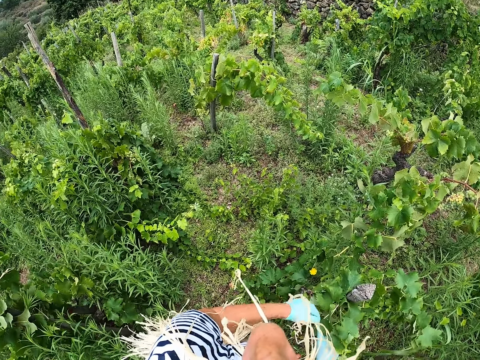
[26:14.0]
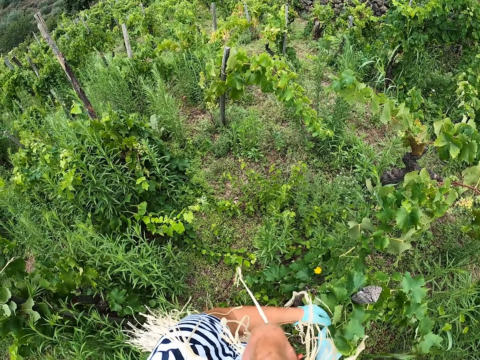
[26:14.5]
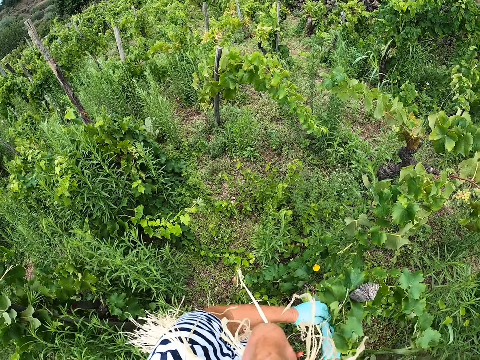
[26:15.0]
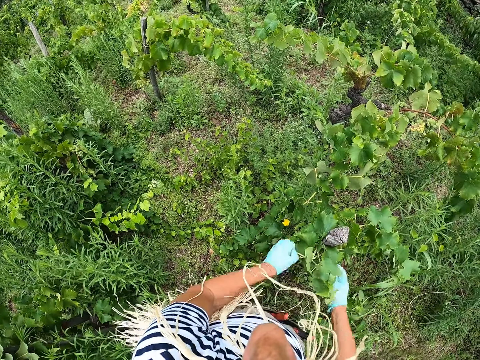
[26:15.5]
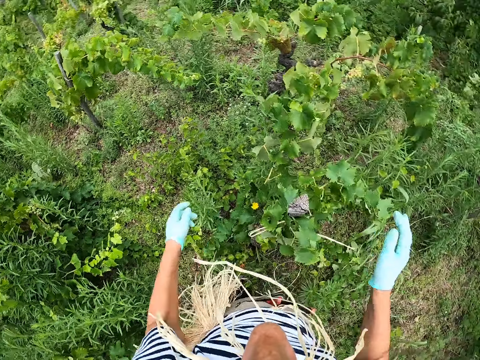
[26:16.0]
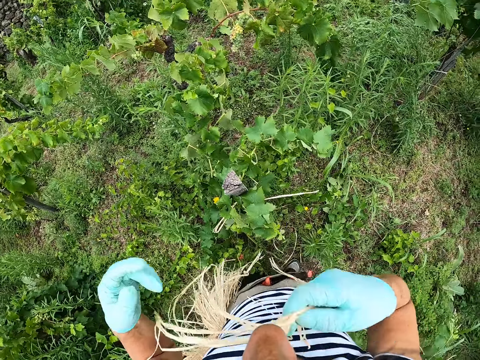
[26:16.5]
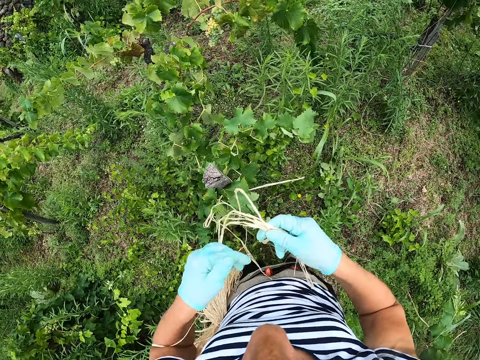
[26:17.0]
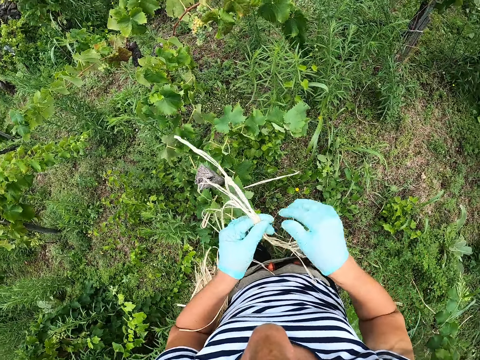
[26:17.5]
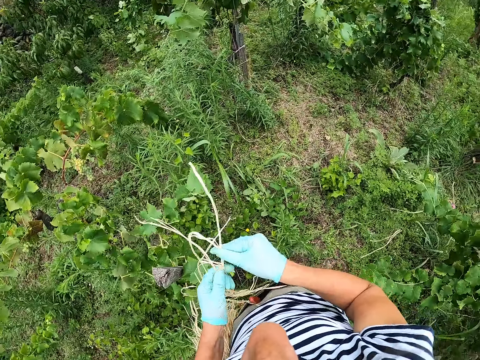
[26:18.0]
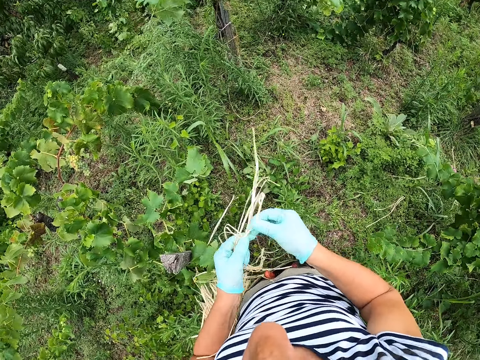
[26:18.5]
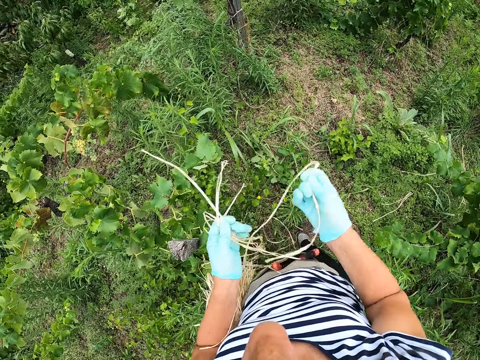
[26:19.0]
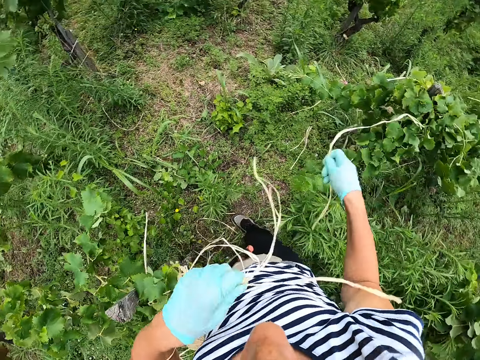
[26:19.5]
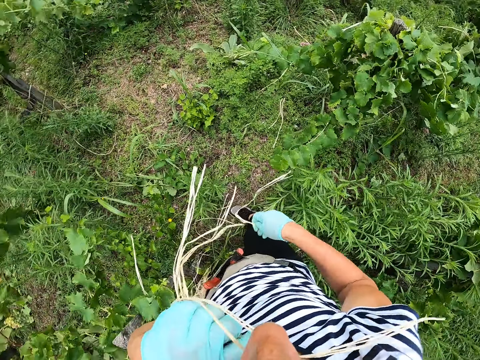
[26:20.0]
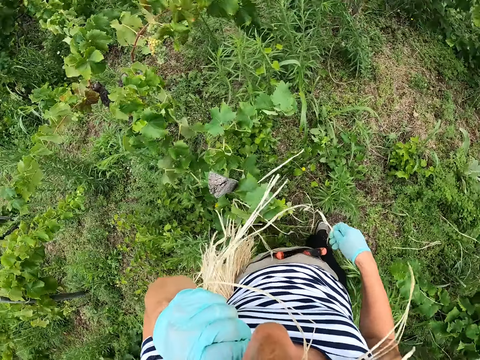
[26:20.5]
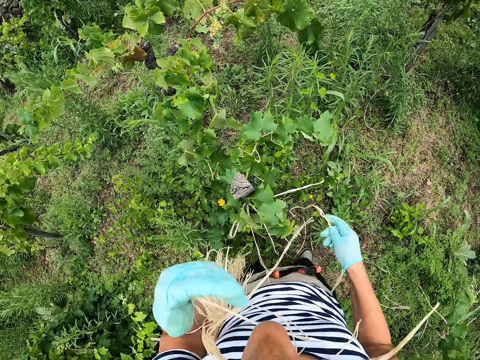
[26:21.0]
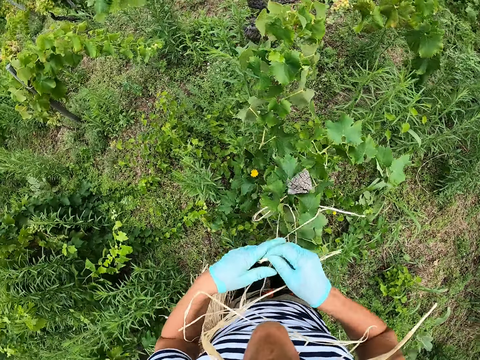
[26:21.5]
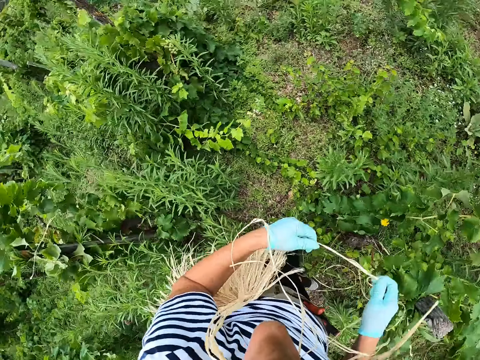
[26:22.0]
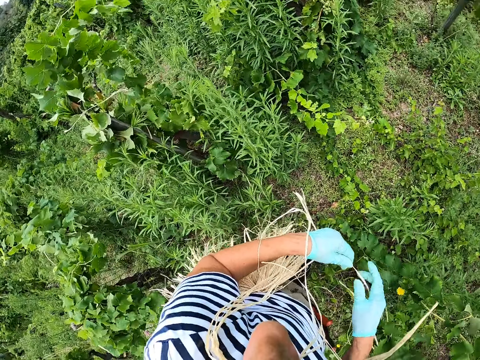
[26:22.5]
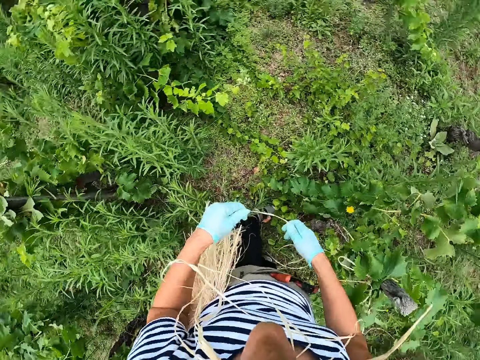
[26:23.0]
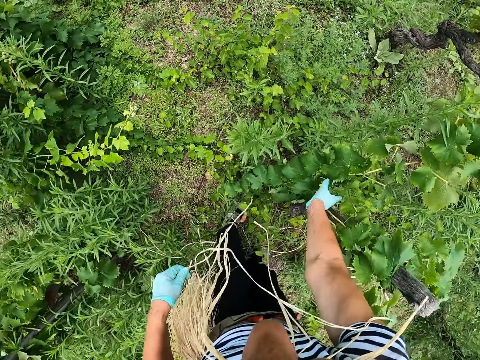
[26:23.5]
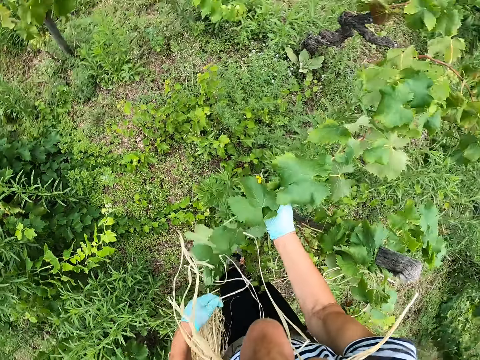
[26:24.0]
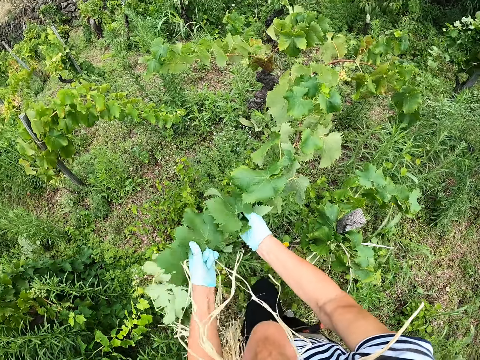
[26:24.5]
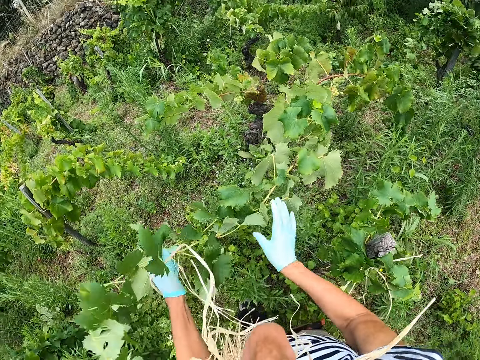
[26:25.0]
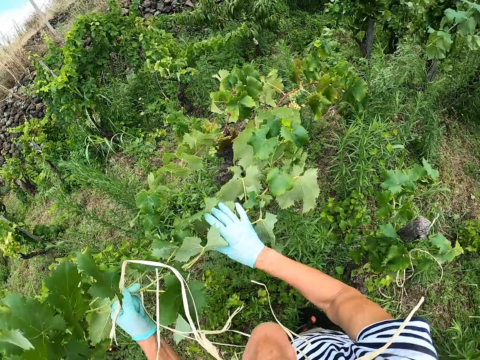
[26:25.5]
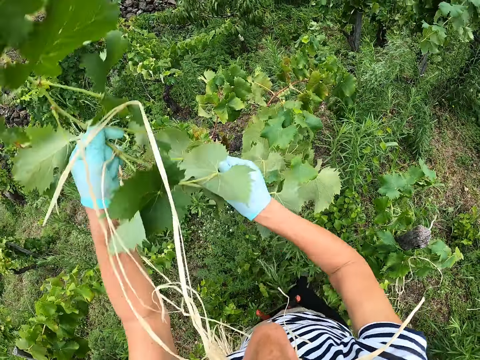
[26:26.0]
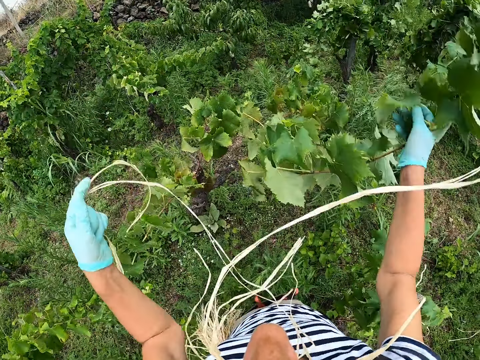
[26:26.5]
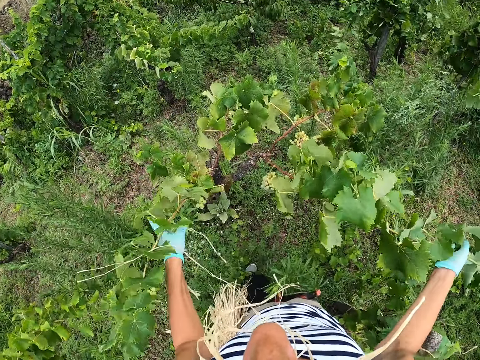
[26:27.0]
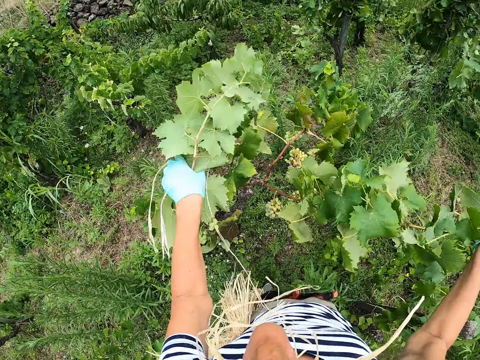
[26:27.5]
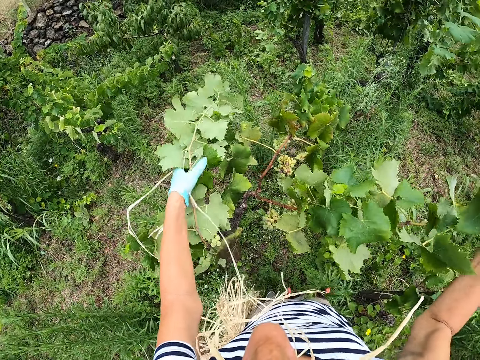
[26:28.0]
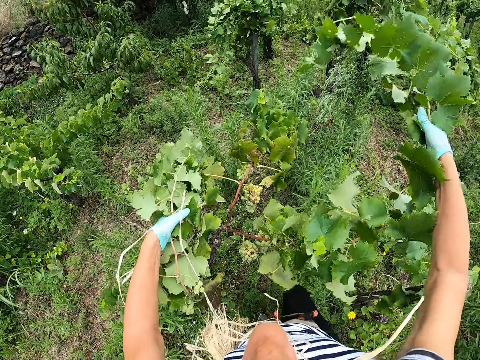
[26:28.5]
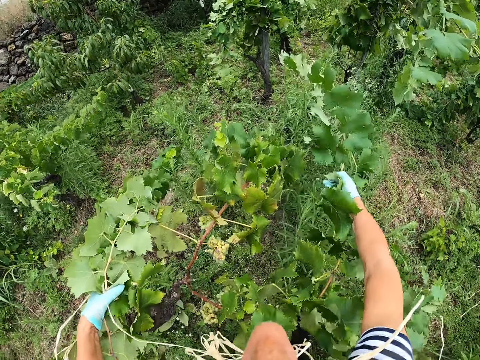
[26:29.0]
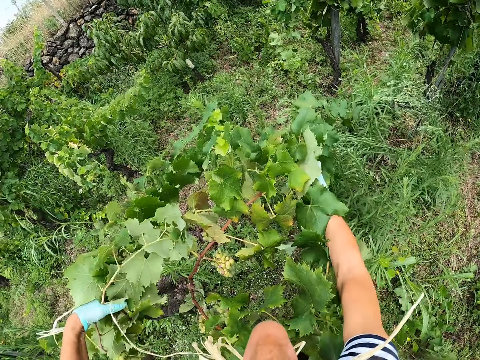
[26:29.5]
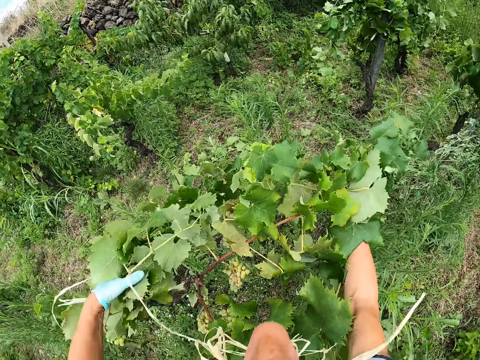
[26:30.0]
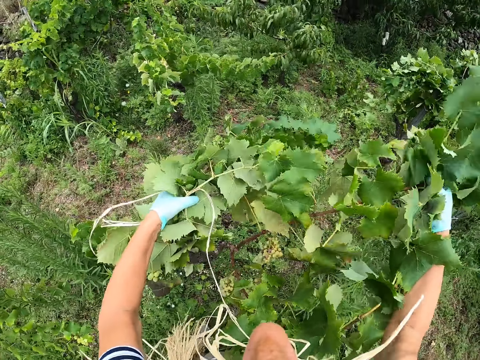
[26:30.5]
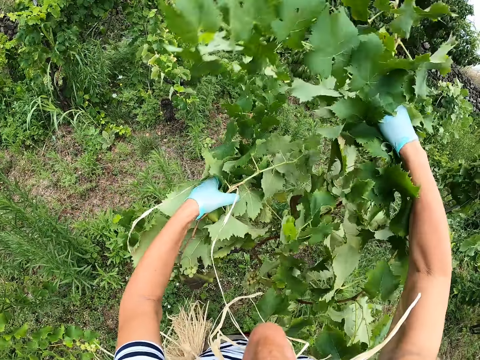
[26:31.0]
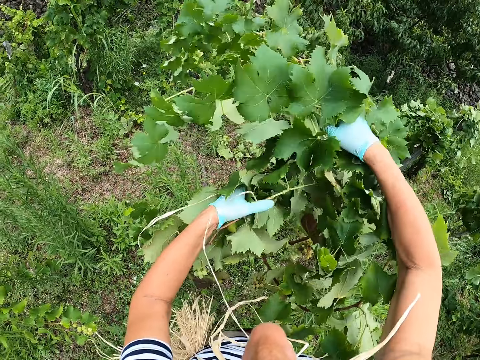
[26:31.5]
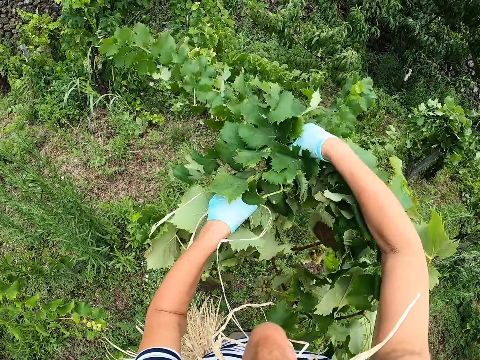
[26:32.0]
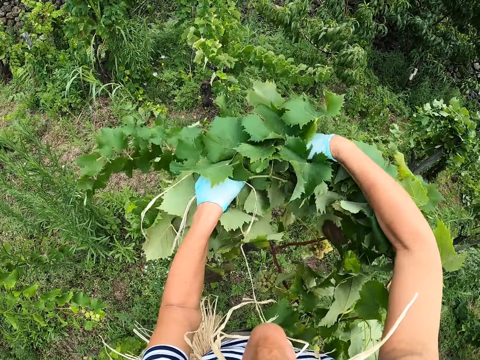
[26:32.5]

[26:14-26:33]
The camera wearer picks the sisal fiber from the mouth. They divide the sisal fiber. They pick up a rope. They put the sisal fiber in the mouth. They hold the sisal fiber with both hands. They look around. They attach the plant to the stake. They fold the grape leaves.

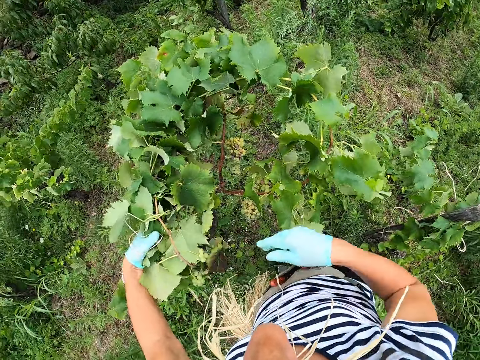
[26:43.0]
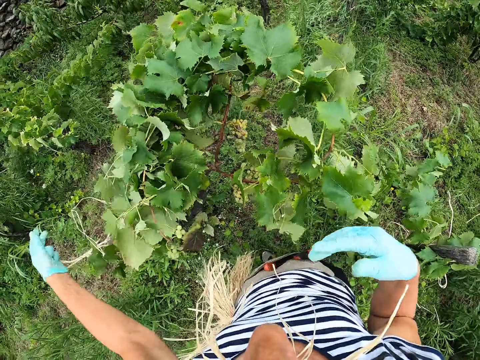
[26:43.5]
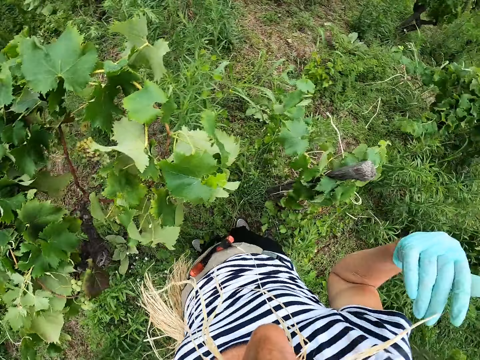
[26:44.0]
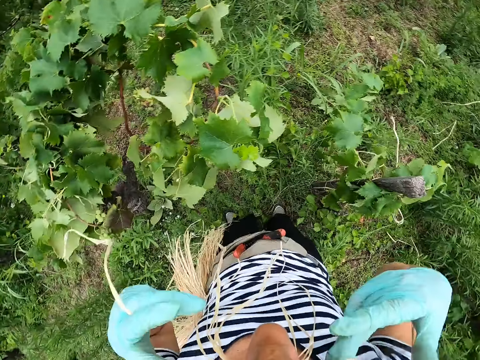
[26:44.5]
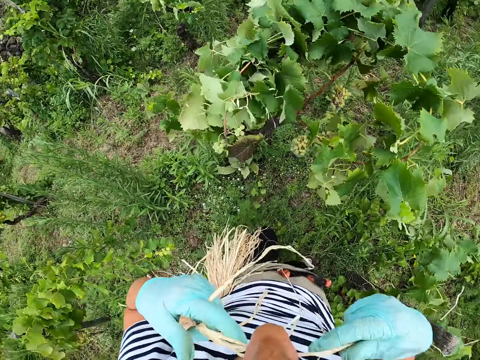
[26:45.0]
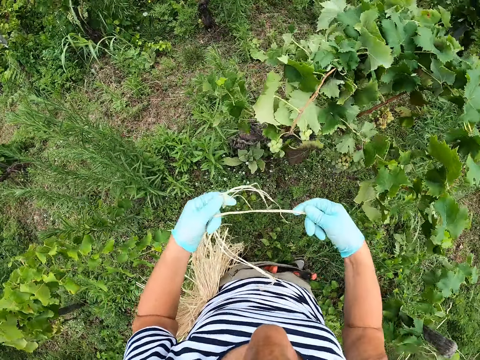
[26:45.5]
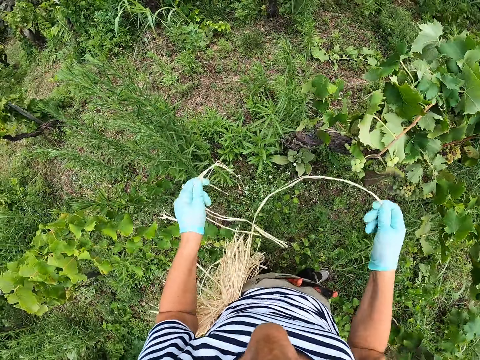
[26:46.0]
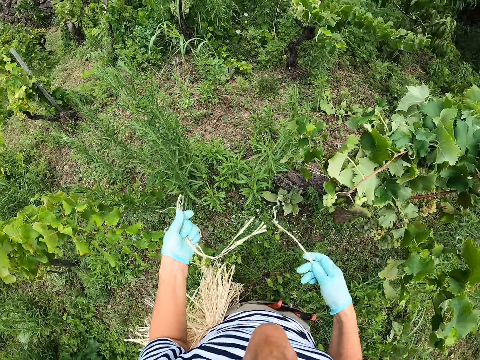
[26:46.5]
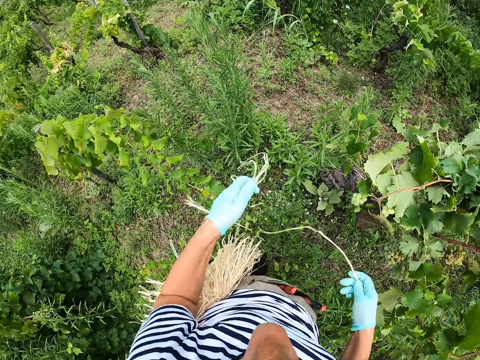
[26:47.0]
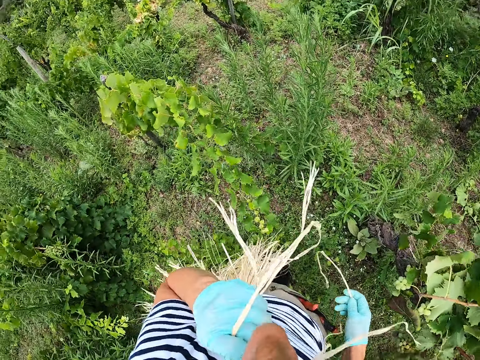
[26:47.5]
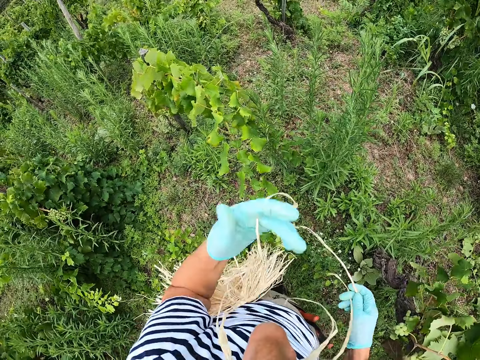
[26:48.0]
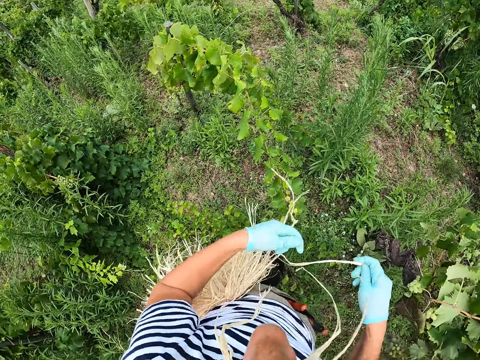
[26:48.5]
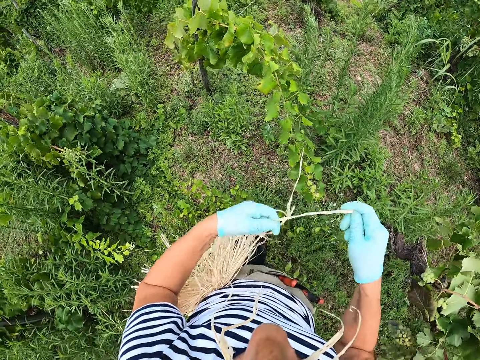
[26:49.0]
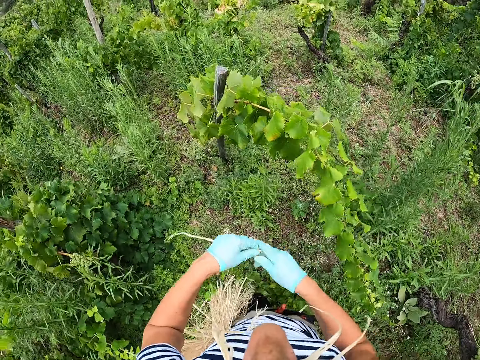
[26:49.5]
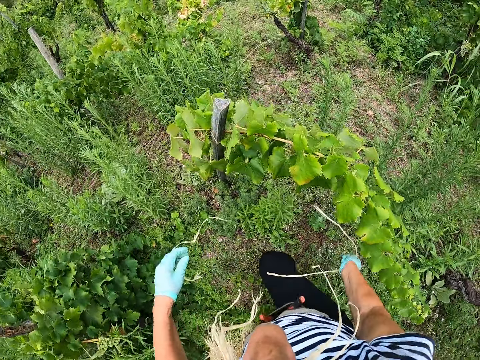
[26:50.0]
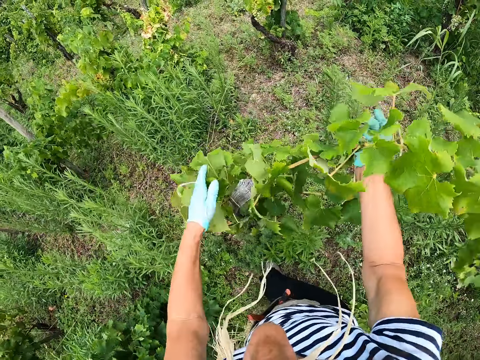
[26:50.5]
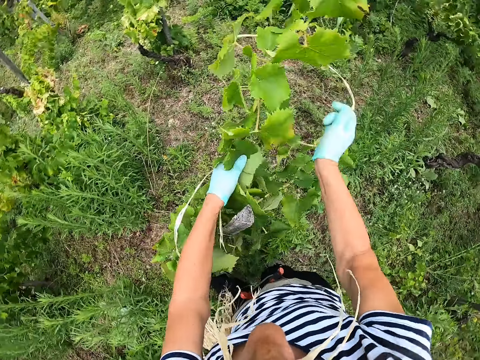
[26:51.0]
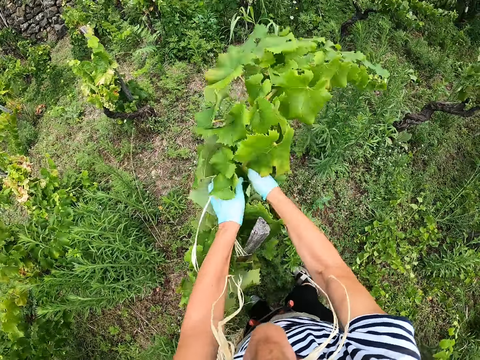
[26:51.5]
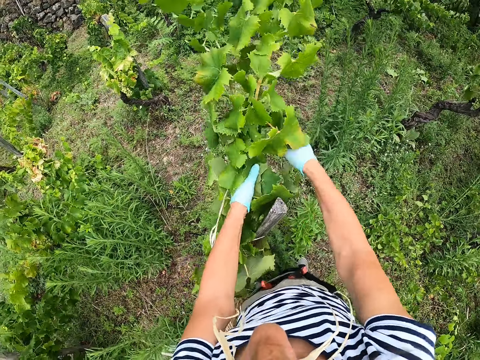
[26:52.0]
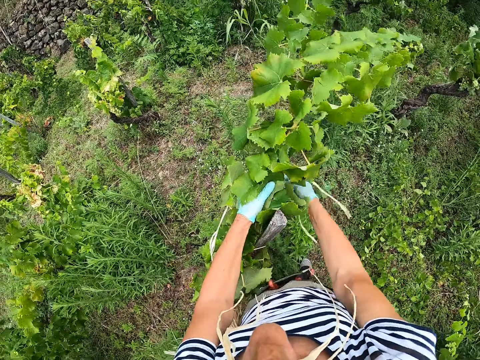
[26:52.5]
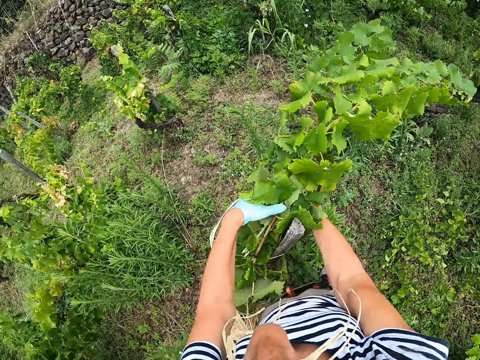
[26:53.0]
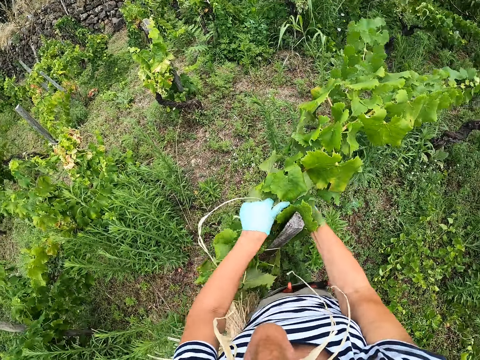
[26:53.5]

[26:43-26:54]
The camera wearer picks the sisal fiber from the mouth. They put the sisal fiber in the mouth. They hold the sisal fiber with both hands. They walk around. They tie the plant to the stake using the sisal fiber.
